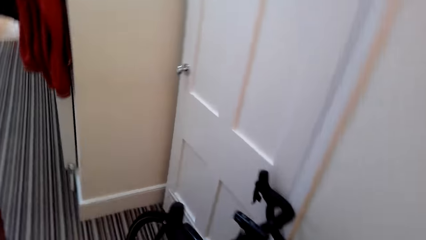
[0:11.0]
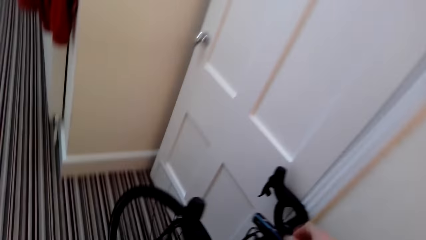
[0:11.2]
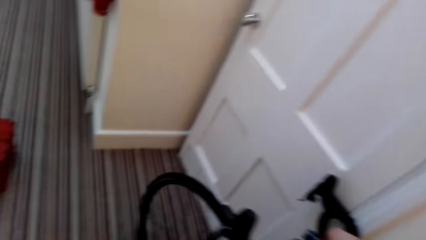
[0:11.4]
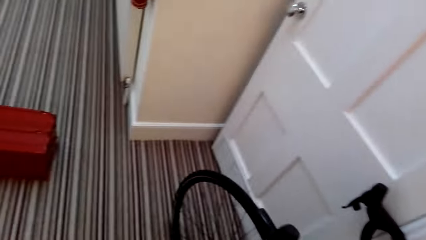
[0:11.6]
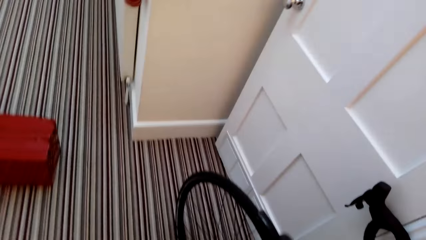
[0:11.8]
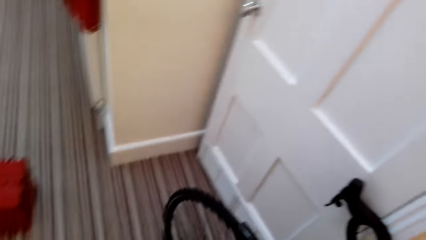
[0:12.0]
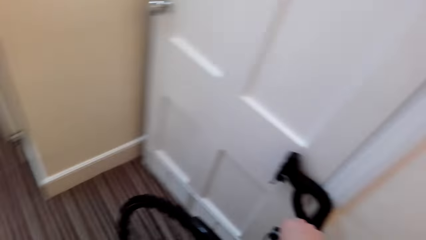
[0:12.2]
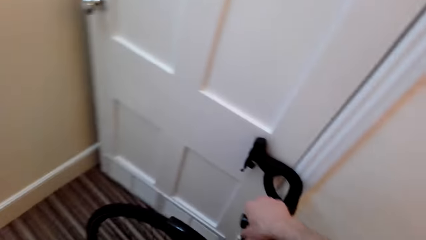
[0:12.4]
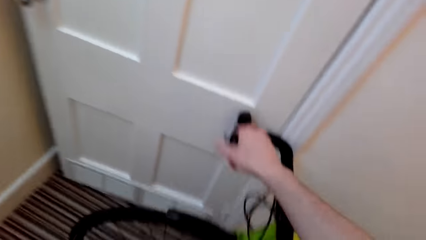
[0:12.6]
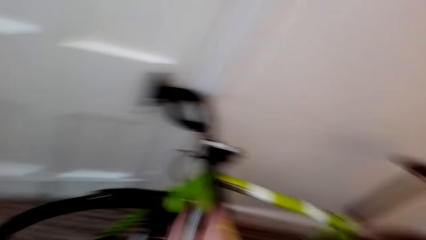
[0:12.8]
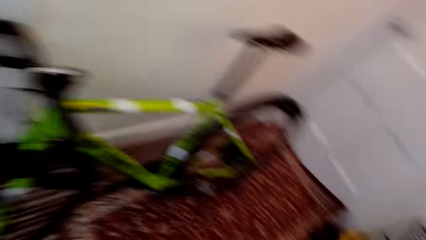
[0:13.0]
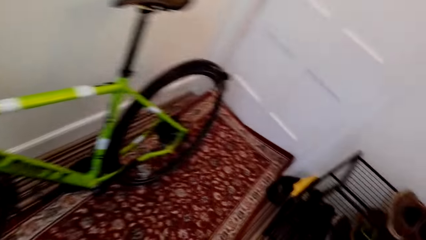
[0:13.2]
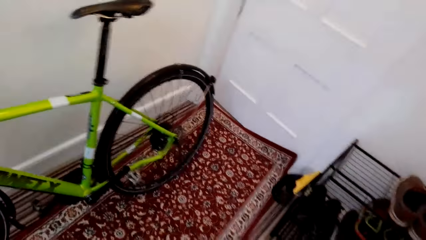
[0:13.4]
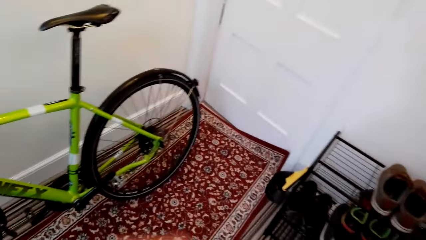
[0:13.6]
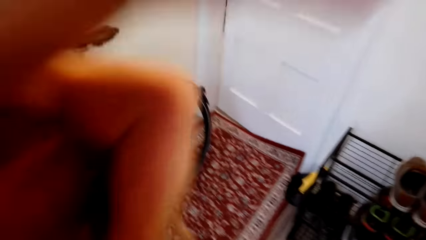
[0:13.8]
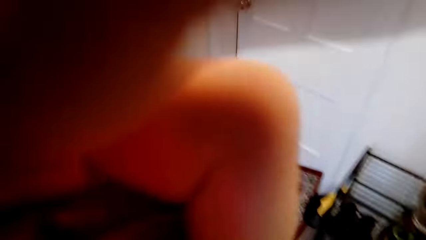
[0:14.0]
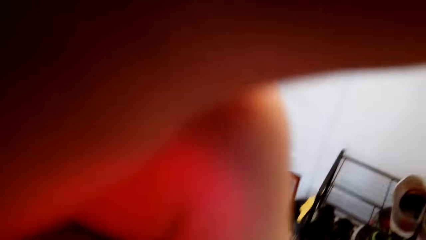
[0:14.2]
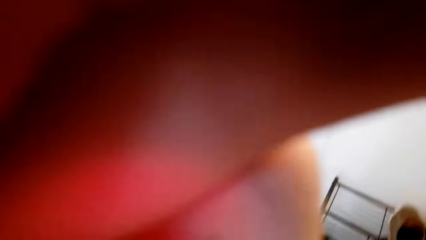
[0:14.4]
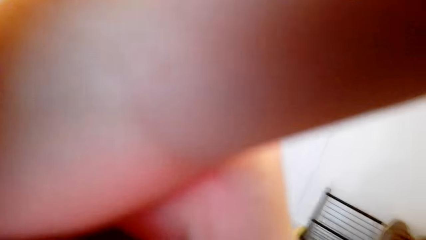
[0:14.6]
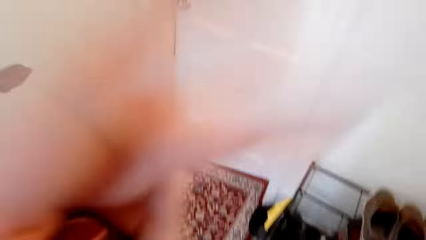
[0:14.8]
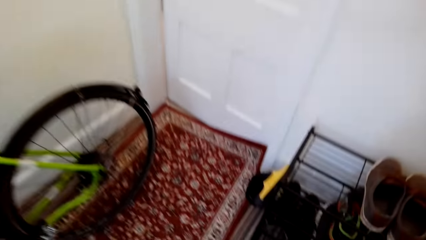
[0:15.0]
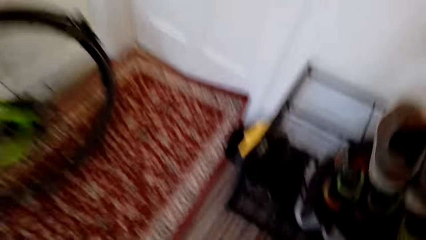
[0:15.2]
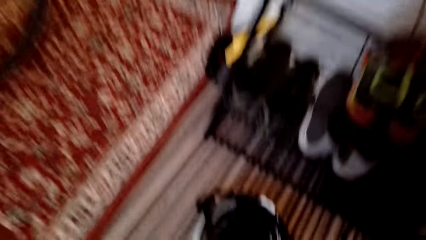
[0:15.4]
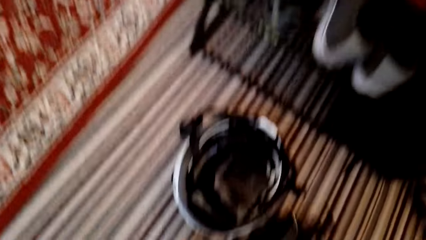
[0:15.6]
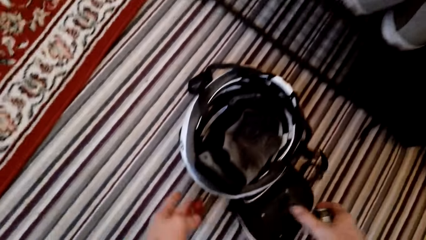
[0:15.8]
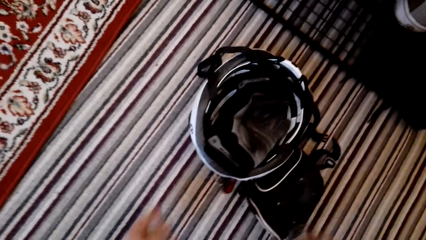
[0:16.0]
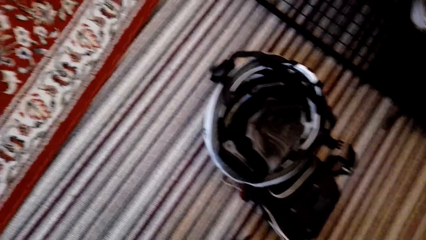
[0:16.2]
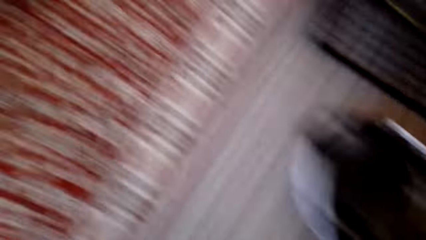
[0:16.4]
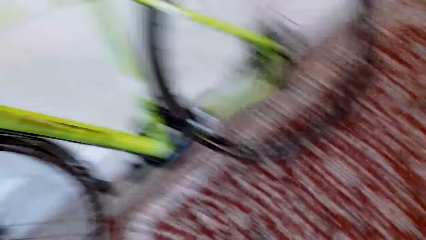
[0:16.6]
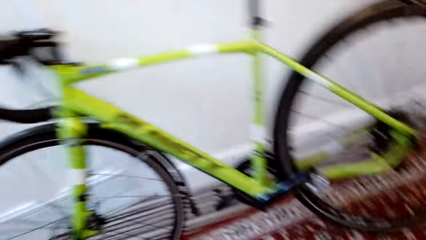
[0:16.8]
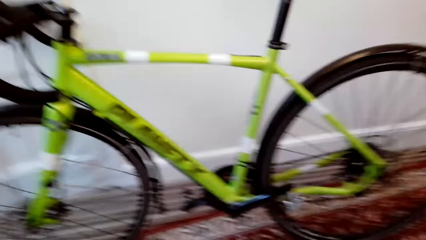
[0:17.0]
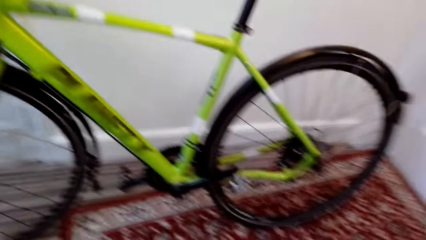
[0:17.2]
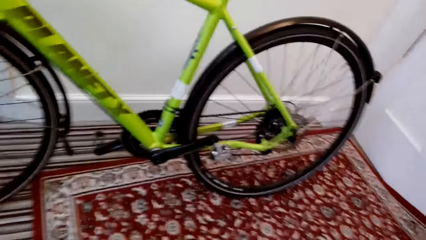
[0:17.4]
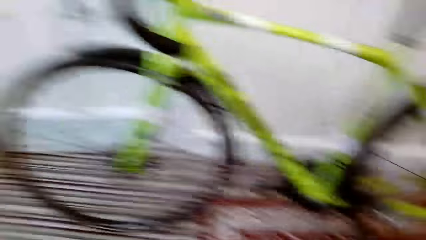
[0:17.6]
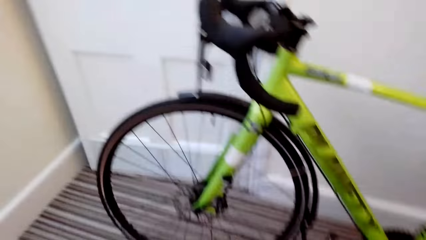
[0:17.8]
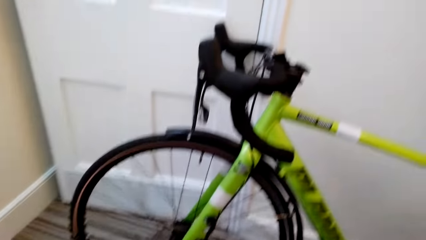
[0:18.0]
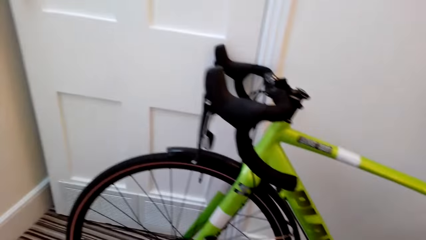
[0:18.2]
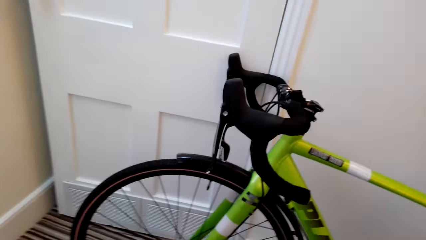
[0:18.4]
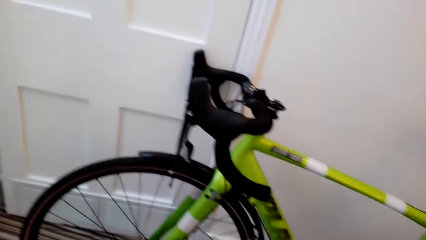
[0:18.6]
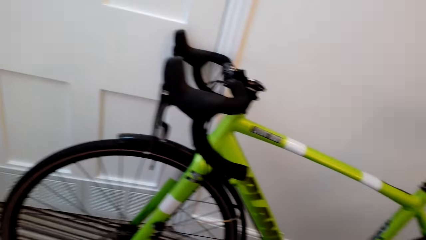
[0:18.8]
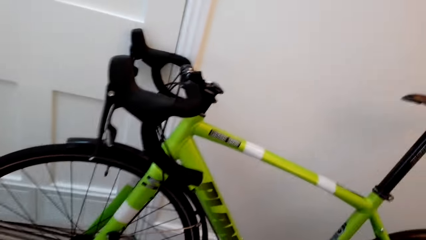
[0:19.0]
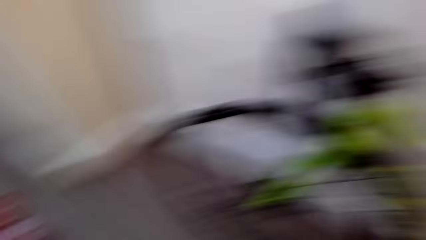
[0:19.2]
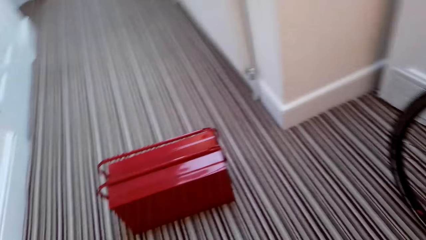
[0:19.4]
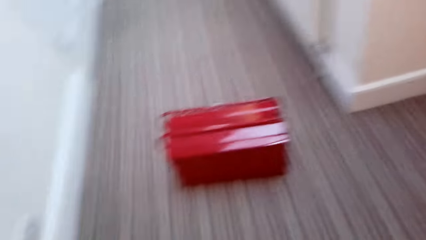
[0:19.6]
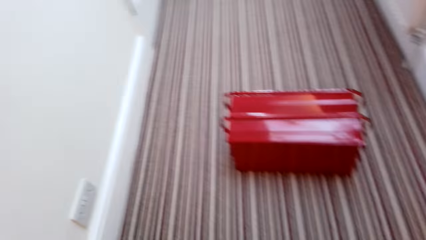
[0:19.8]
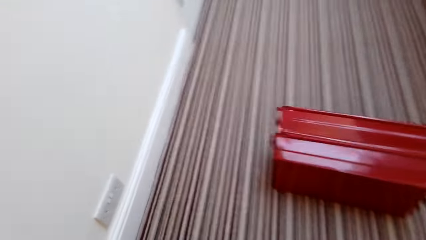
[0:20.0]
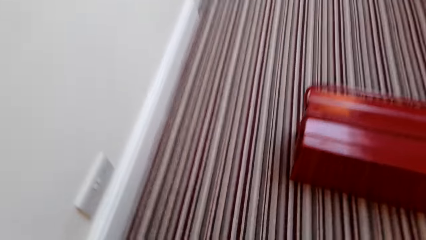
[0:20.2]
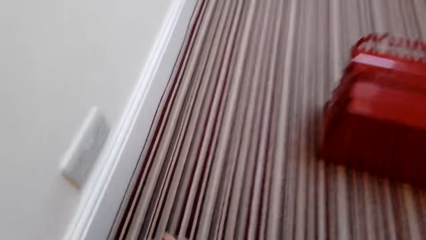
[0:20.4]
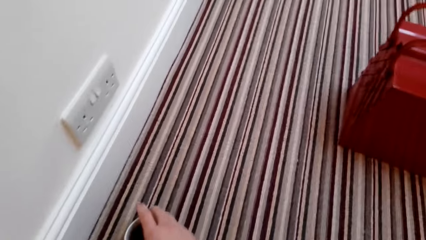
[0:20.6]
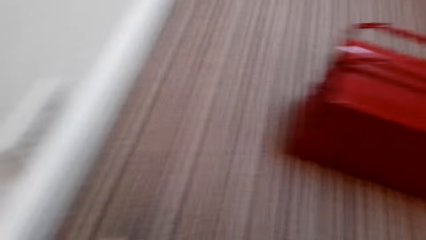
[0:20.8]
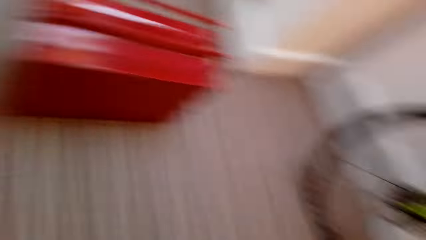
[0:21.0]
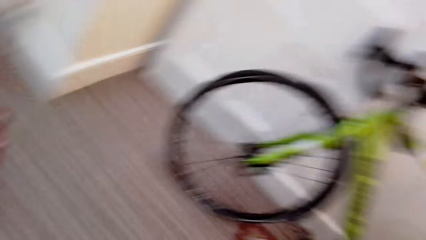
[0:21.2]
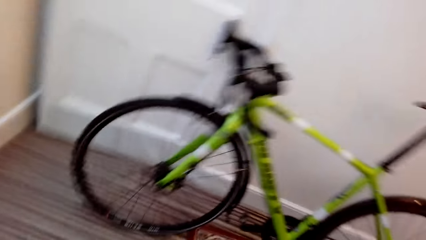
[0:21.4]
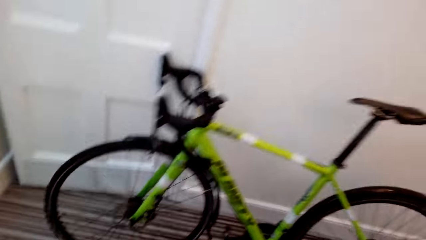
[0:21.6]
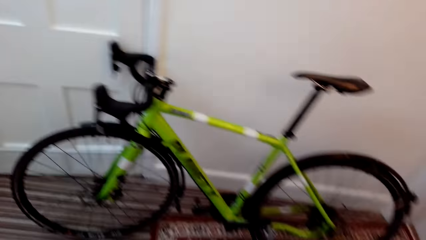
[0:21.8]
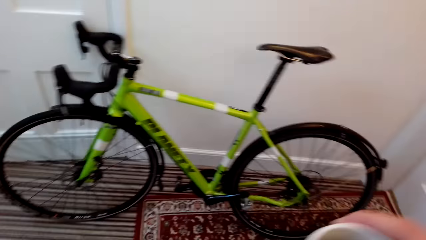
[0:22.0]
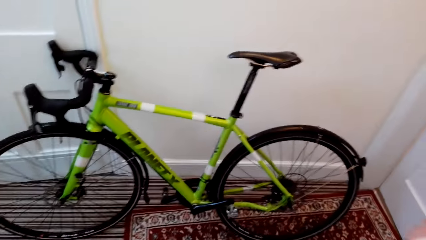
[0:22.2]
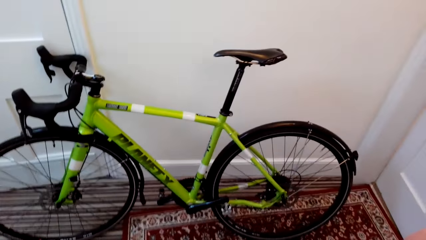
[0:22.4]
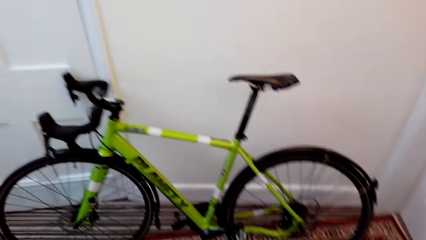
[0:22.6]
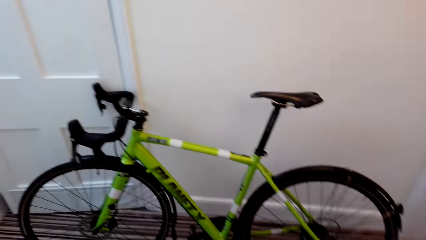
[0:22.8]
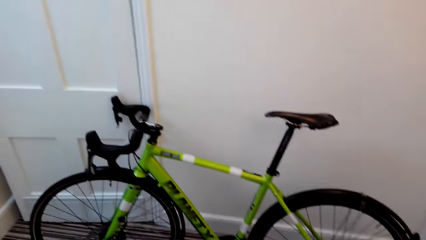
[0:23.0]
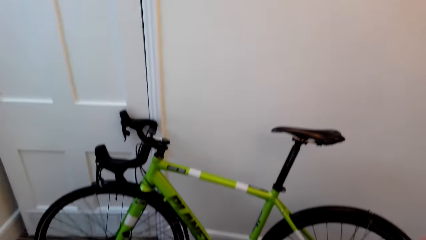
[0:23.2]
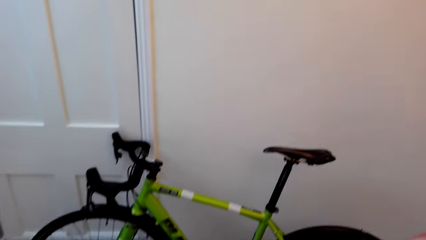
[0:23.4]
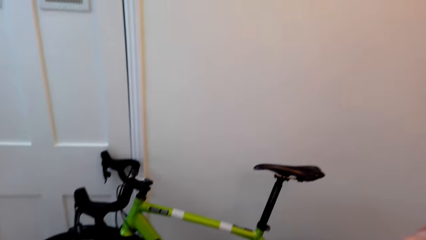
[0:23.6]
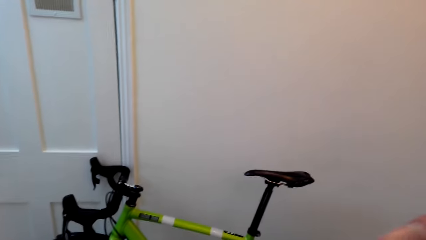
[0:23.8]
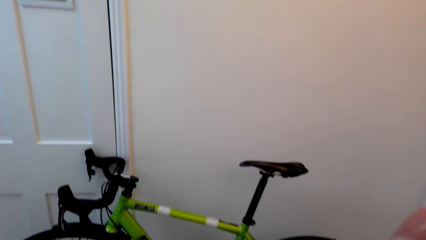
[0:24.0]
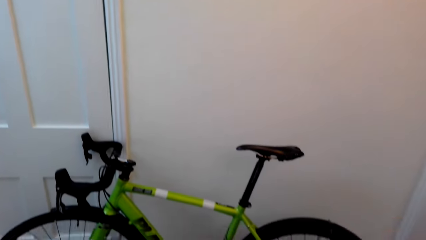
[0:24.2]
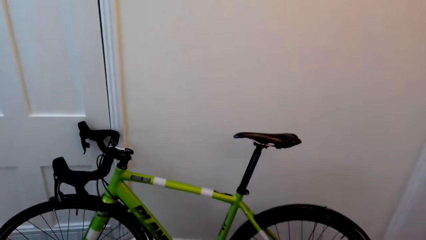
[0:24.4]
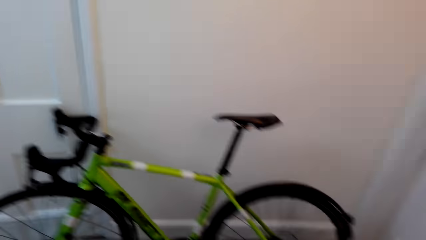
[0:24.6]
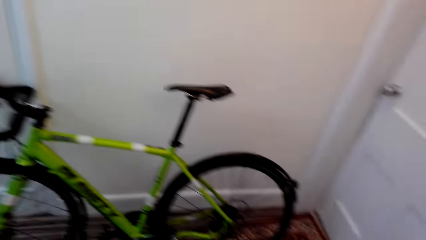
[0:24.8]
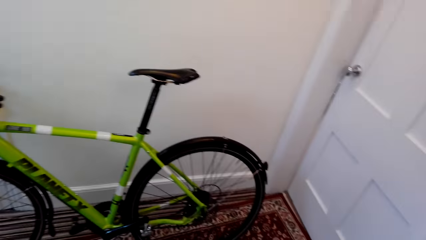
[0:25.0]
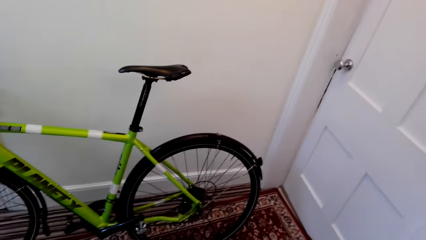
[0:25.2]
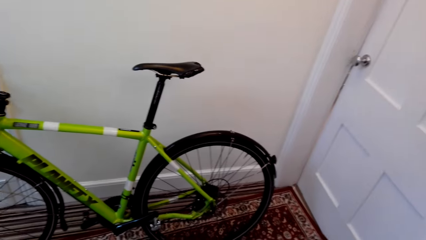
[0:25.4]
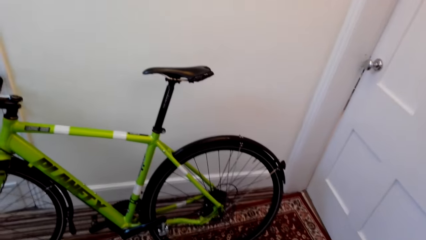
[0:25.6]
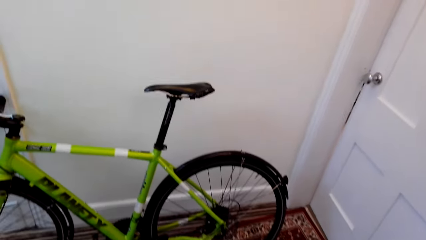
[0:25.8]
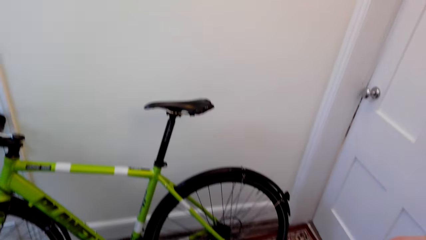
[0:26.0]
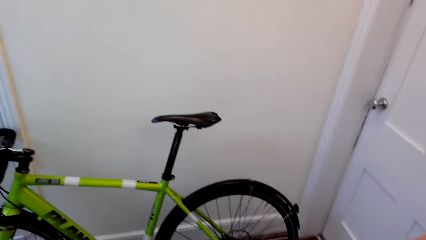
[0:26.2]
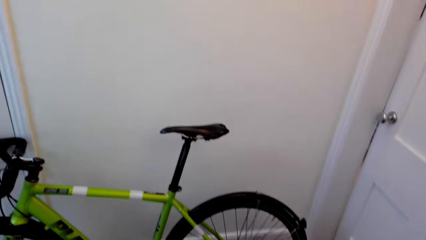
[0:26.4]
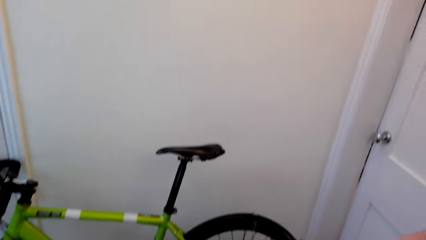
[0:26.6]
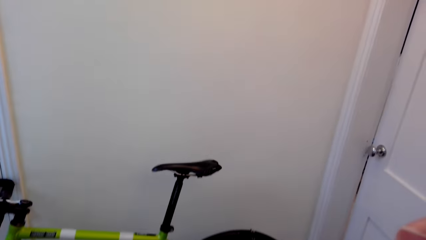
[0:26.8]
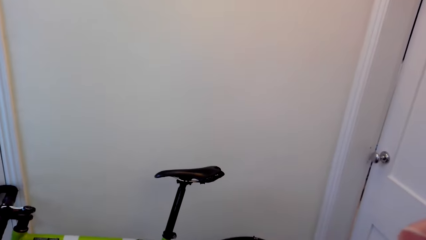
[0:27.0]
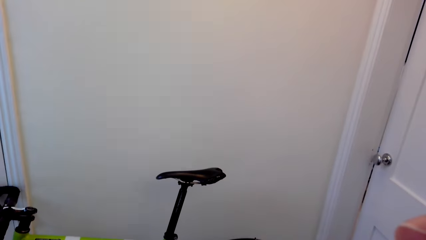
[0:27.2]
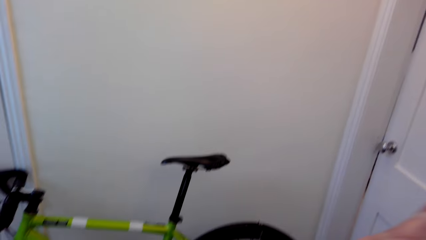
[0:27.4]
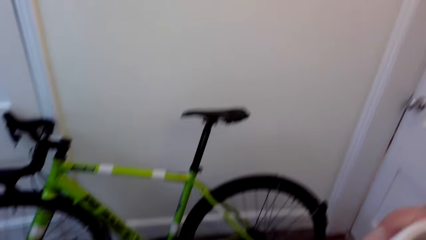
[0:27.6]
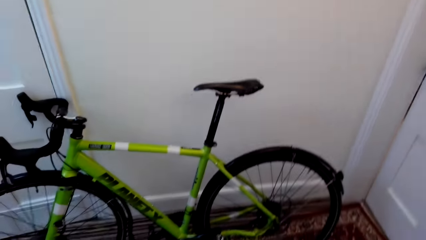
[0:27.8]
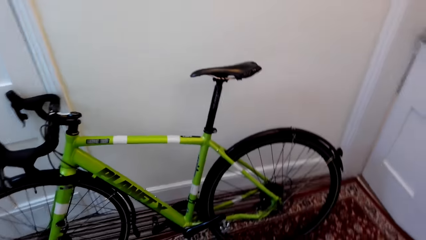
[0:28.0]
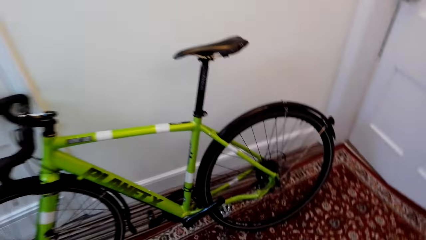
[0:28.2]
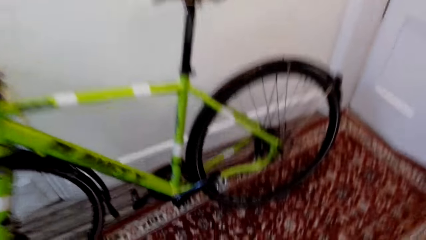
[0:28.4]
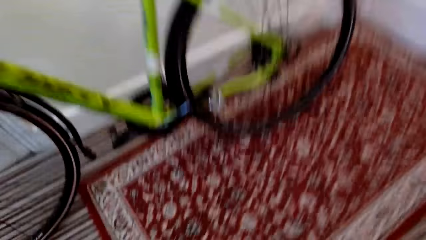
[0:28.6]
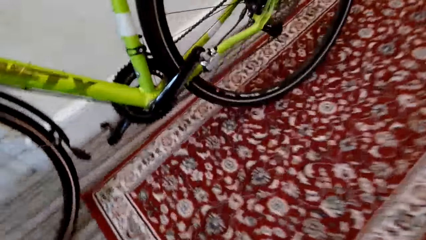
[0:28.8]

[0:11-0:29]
The camera wearer takes something. They adjust the camera. They put the small bag down on the floor. They look around. They look around again.
